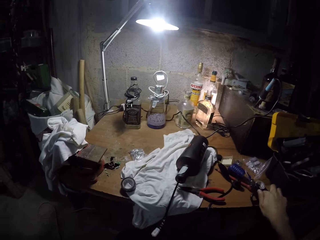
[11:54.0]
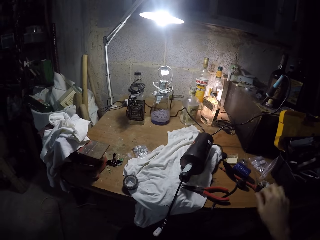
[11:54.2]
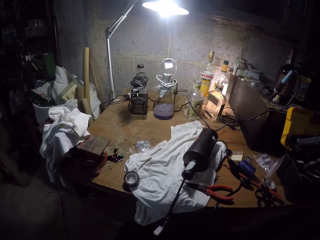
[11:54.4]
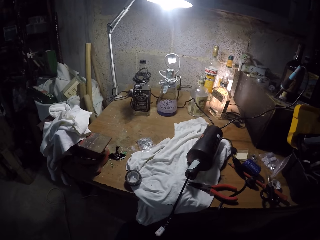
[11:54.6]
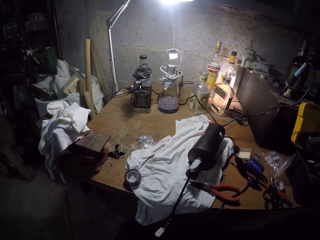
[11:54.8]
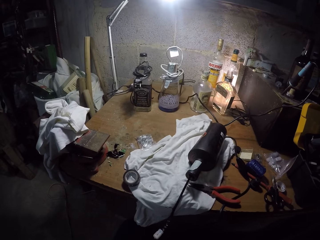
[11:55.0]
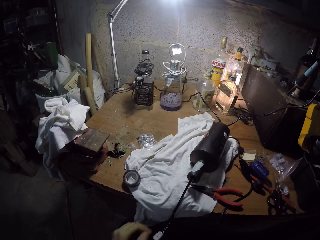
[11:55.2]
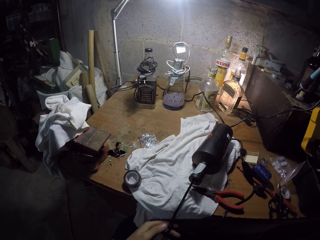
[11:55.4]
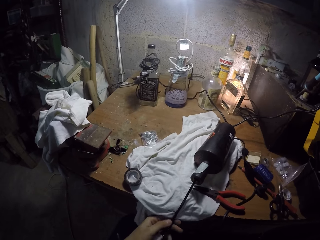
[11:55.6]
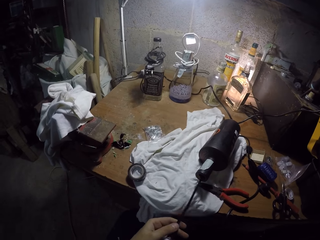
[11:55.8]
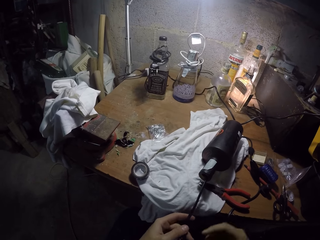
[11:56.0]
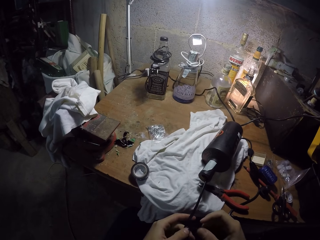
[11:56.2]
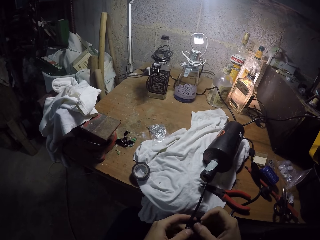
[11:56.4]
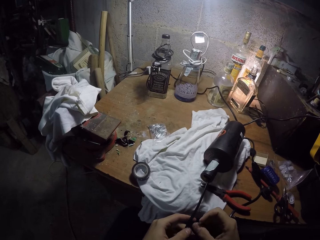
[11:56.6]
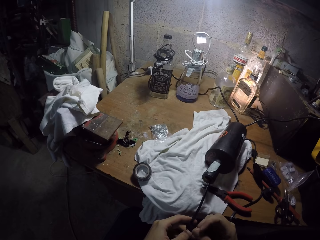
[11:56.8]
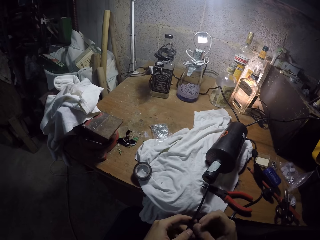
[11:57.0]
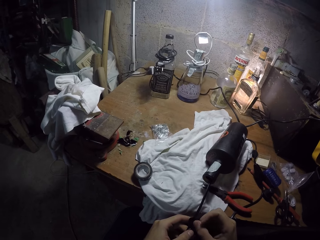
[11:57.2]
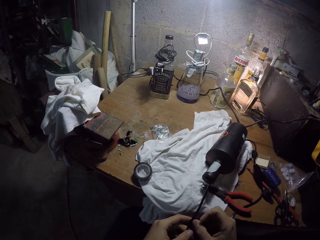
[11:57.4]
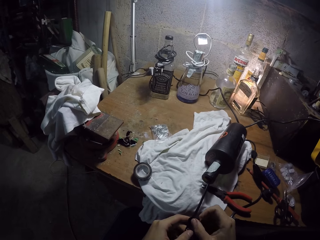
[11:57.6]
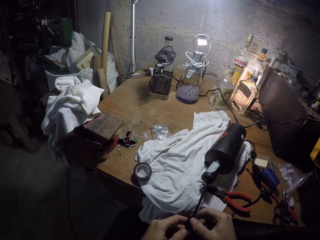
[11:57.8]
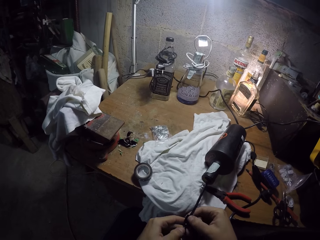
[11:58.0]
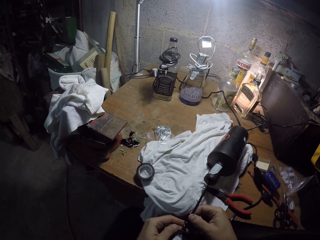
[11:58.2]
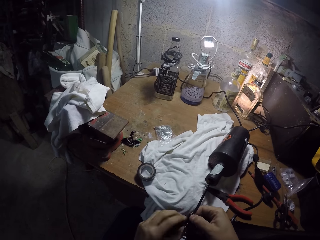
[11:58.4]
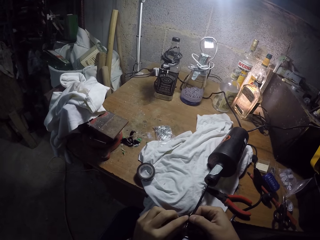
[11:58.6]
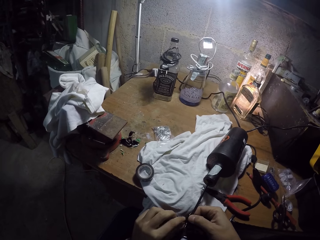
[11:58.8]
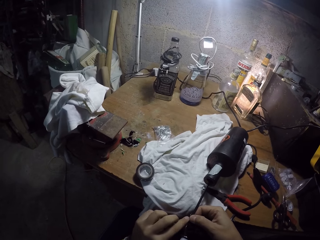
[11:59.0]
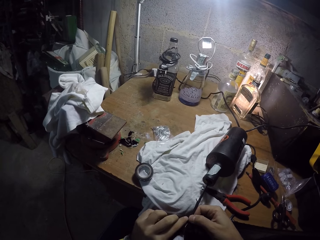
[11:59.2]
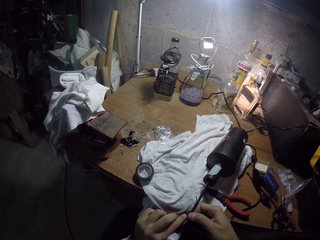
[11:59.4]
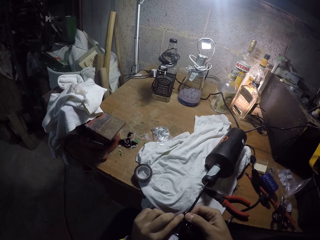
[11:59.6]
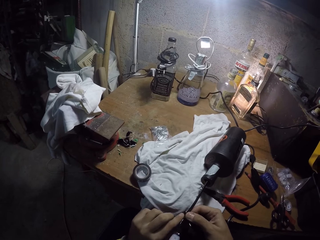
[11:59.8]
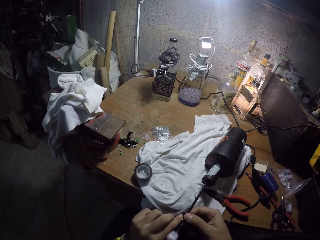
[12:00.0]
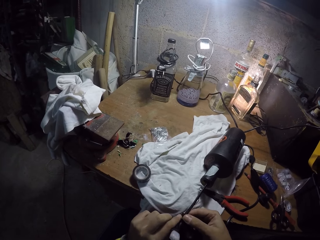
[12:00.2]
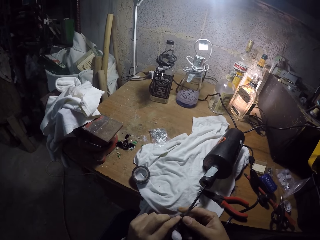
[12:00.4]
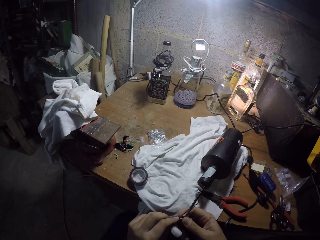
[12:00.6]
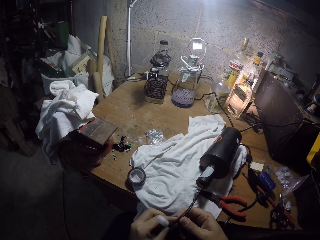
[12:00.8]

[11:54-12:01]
The camera wearer drops the pair of scissors in his right hand on the workbench. He covers the cable in the bottle with the peeled tape in his right hand. He sticks the insulating tape on the plastic.

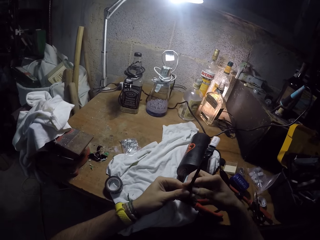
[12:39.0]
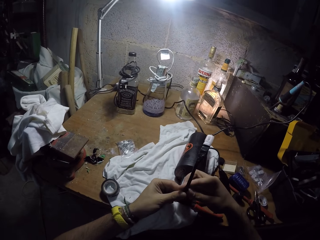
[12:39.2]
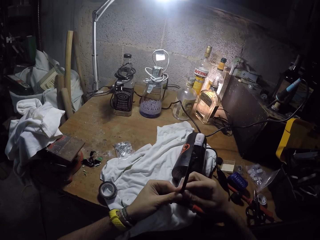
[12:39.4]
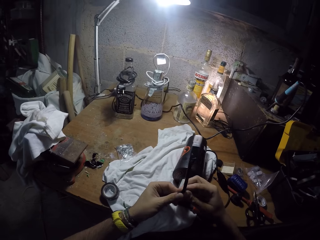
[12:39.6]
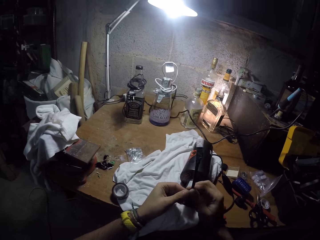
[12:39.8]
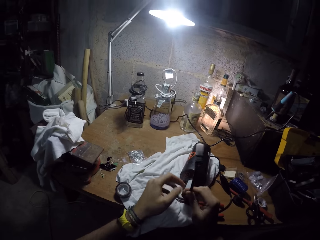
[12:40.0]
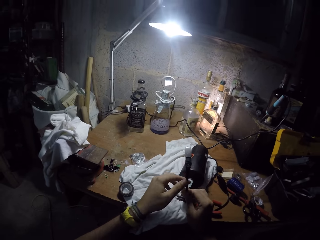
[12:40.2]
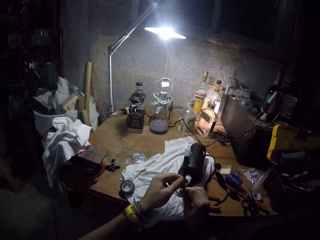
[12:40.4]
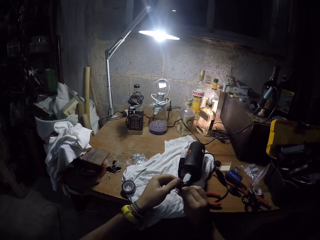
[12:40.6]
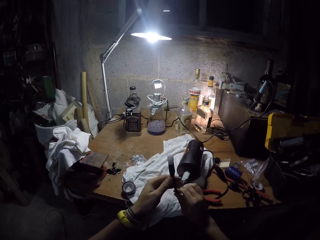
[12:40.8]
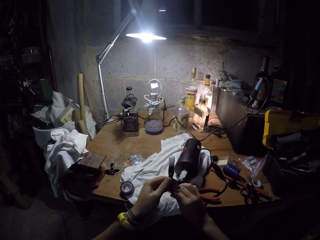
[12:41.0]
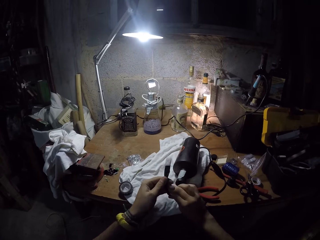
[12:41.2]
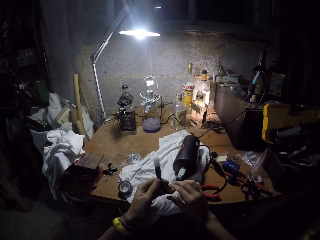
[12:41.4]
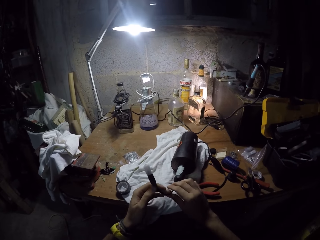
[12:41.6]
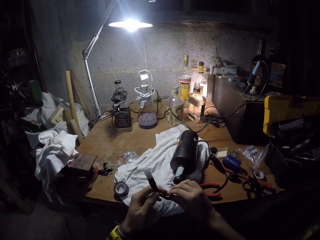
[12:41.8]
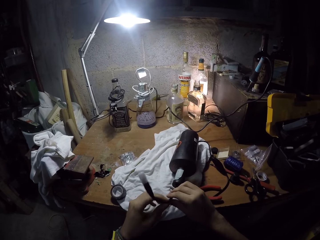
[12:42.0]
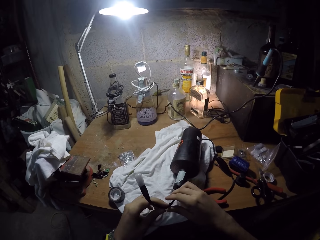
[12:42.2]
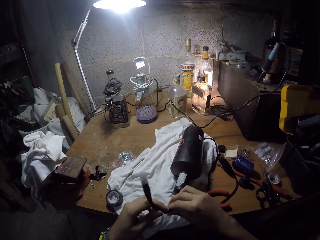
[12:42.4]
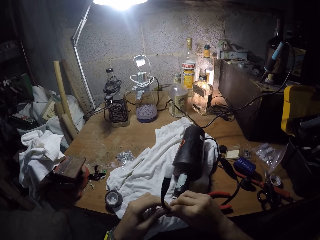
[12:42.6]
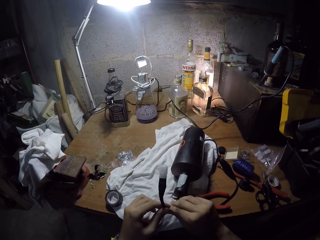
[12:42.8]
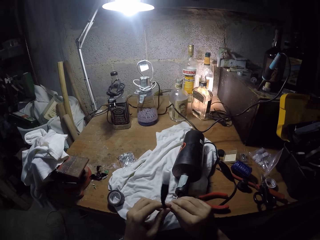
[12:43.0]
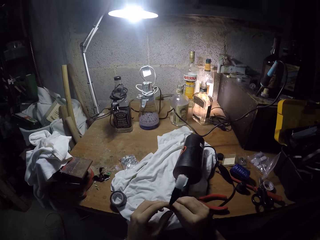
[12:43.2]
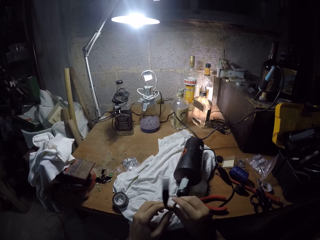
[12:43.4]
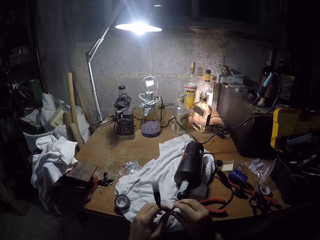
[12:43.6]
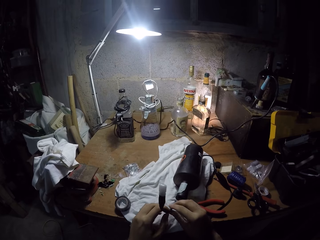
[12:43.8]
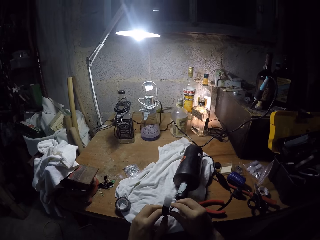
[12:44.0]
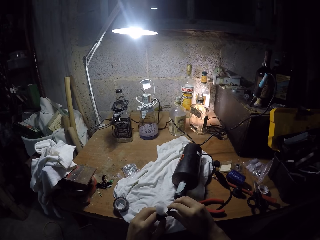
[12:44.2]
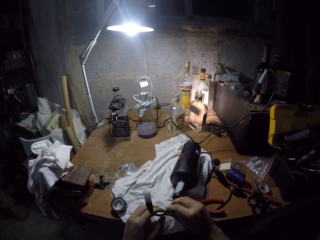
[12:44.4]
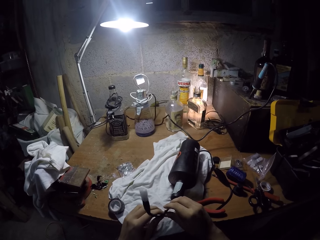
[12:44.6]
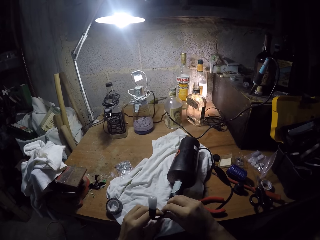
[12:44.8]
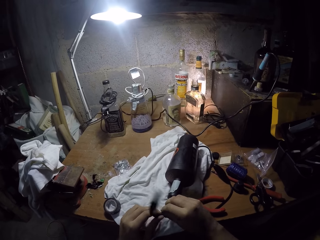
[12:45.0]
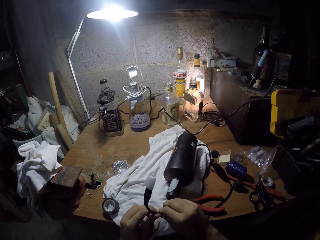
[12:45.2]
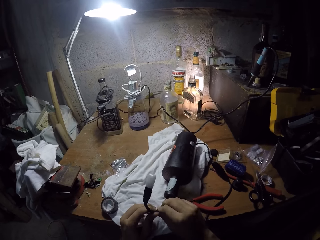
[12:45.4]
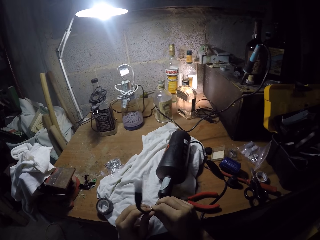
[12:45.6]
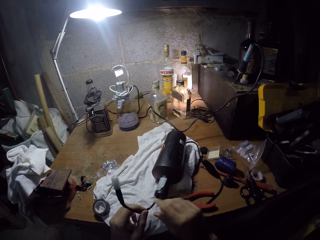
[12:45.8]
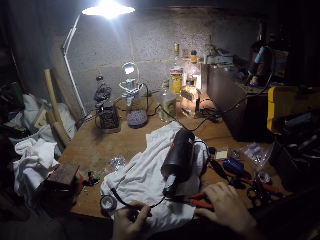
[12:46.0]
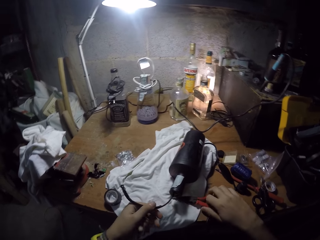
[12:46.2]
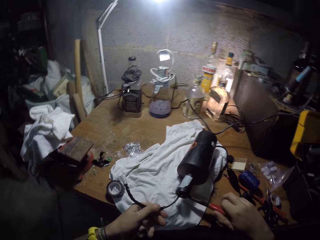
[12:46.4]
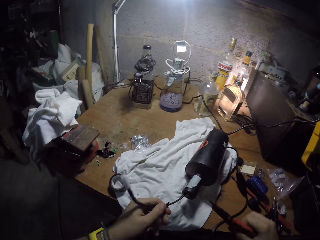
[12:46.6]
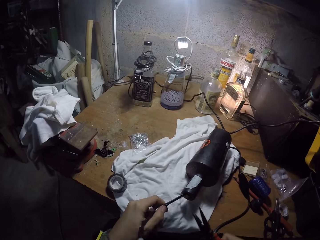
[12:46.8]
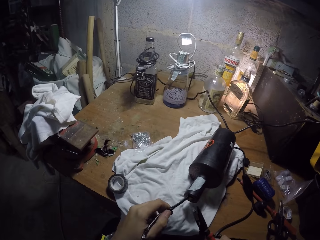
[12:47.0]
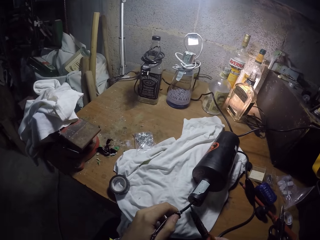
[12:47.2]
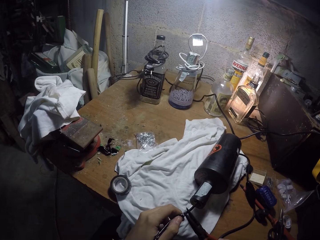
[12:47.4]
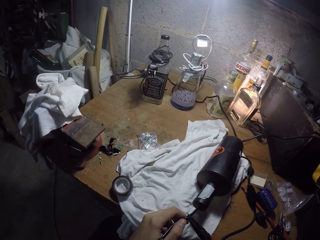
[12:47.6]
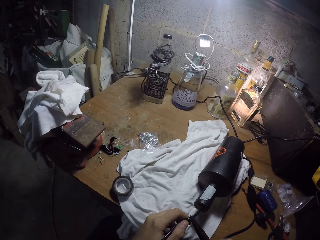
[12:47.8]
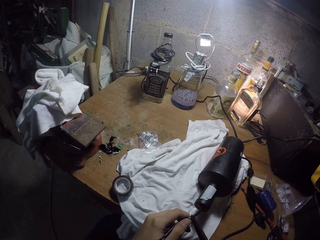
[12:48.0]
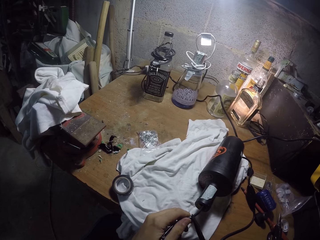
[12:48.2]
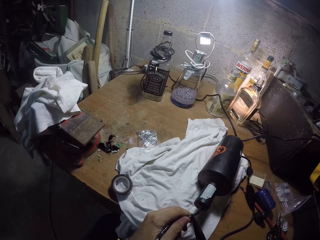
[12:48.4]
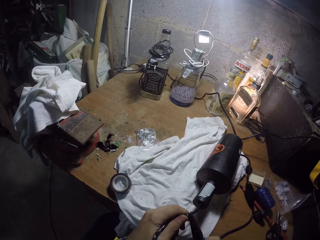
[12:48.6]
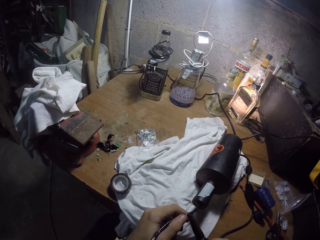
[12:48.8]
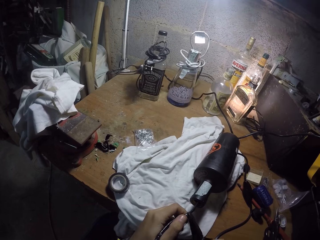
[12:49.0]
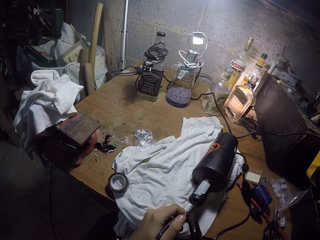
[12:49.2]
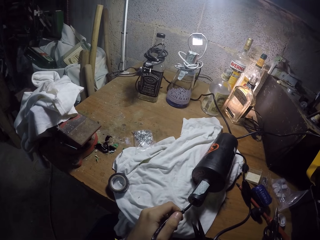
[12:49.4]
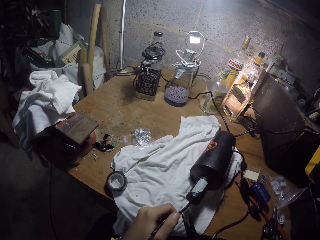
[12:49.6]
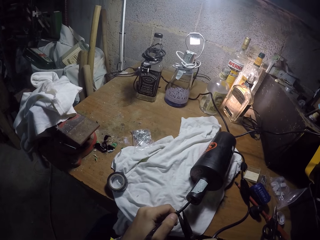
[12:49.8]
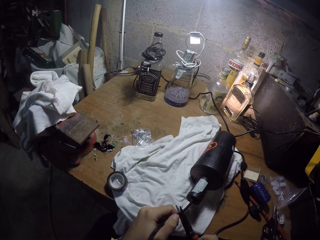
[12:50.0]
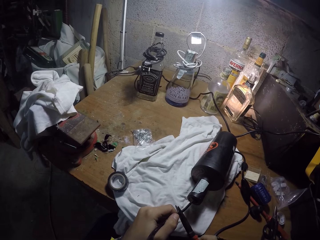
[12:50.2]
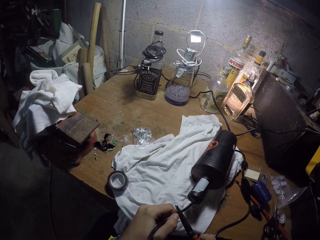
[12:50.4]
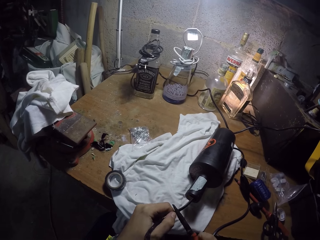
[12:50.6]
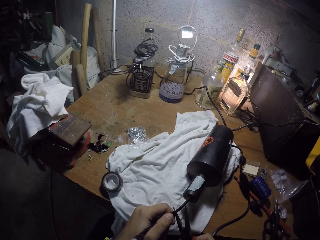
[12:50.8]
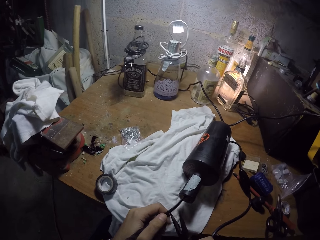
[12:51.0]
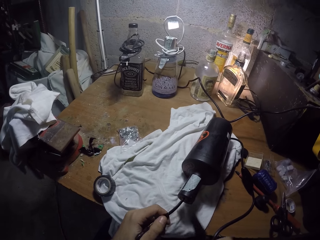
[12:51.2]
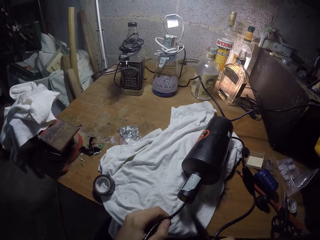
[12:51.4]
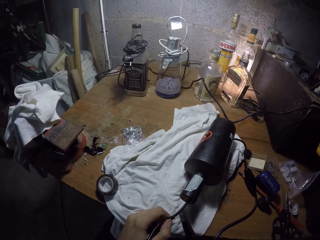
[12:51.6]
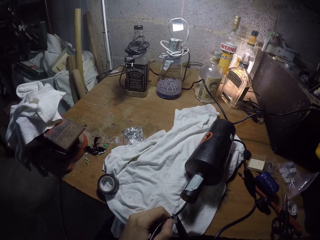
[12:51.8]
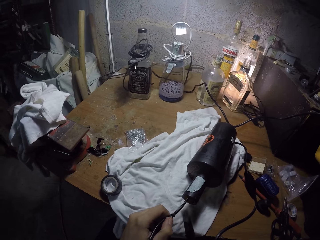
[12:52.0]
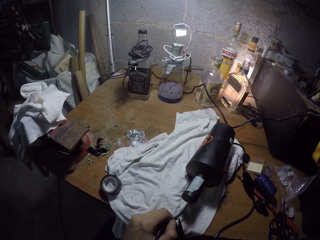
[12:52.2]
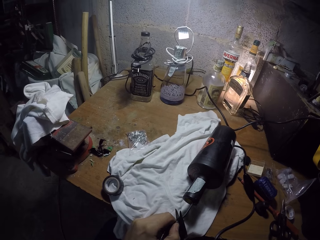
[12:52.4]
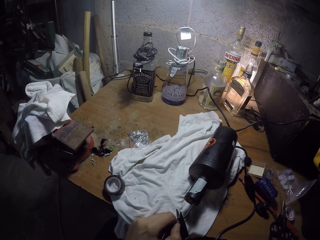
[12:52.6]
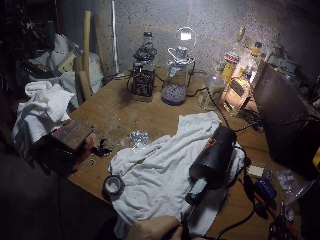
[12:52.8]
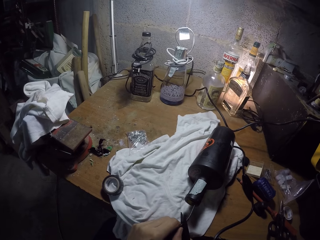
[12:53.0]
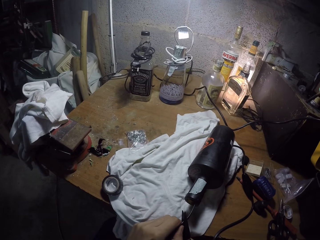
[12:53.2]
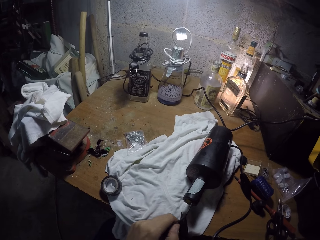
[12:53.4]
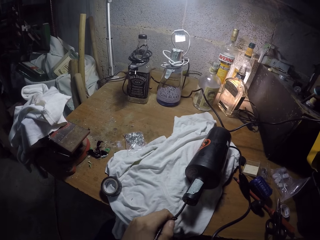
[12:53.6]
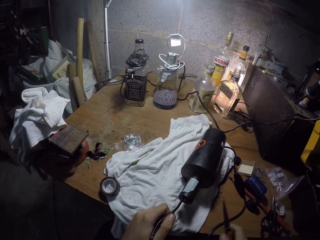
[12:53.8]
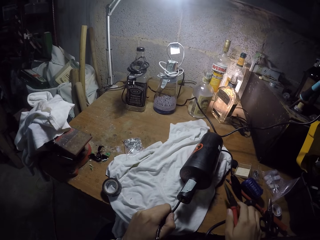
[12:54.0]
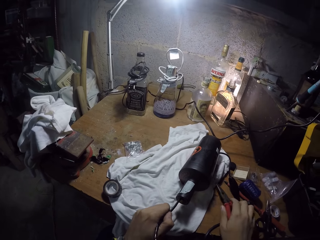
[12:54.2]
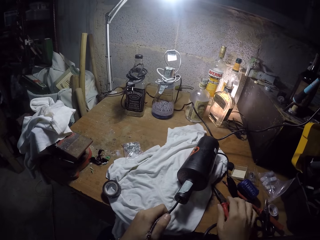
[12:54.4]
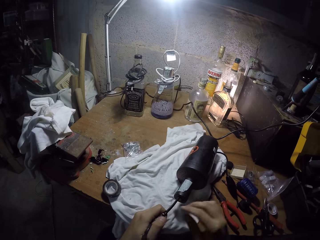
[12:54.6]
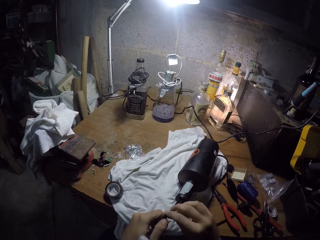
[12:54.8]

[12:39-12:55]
The camera wearer bends the cable in the bottle with his hands. He picks up the pliers from the workbench with his right hand. He adjusts the tape on the cable with the pliers in his right hand. He places the pliers in his right hand on the workbench.
